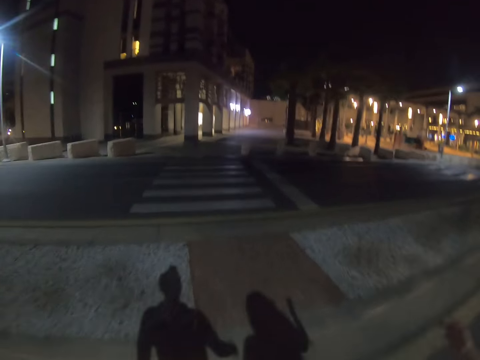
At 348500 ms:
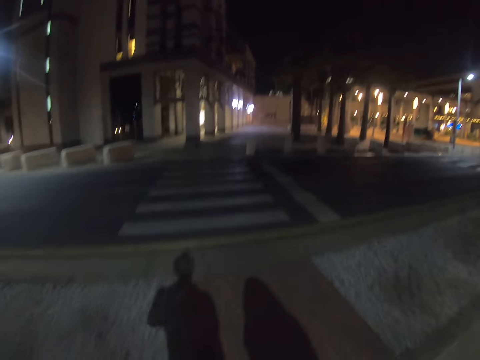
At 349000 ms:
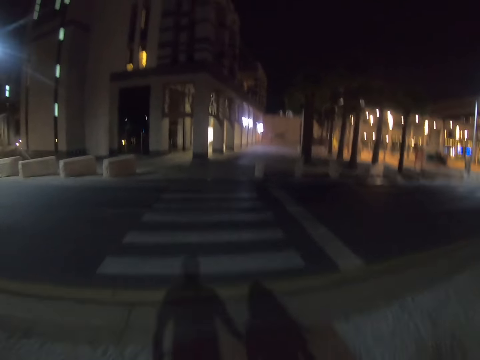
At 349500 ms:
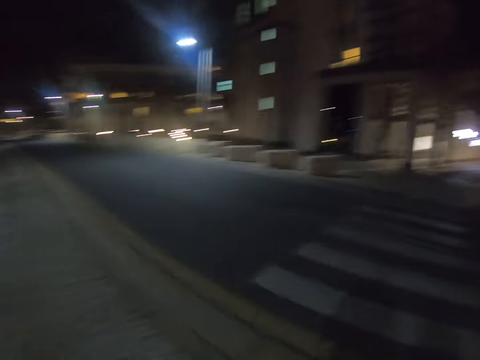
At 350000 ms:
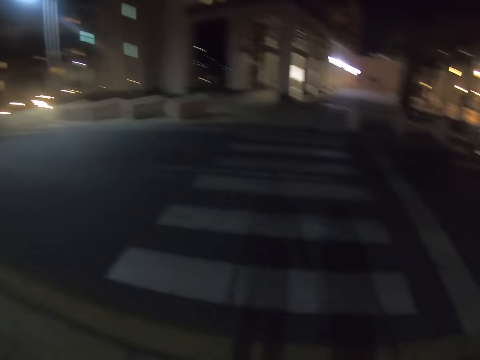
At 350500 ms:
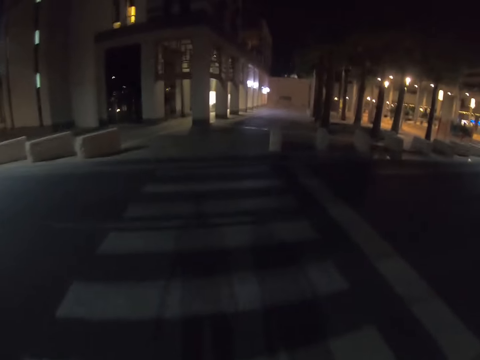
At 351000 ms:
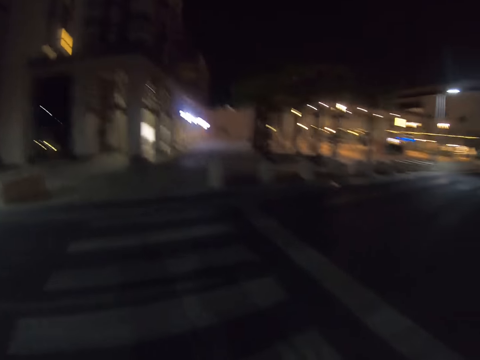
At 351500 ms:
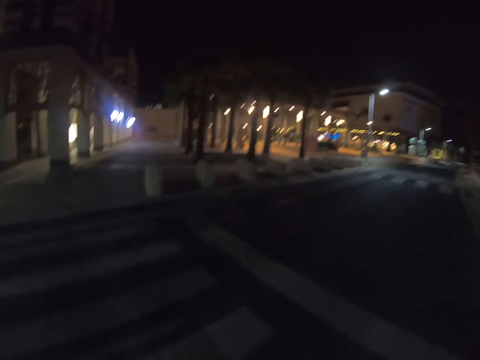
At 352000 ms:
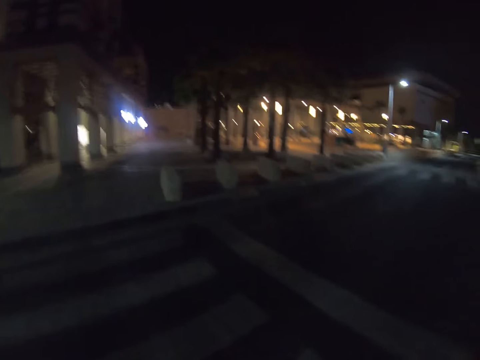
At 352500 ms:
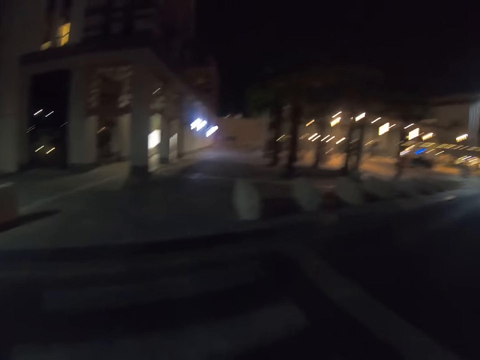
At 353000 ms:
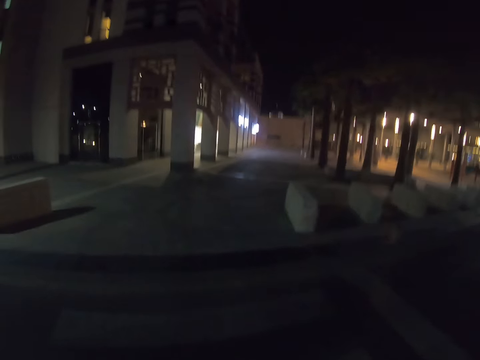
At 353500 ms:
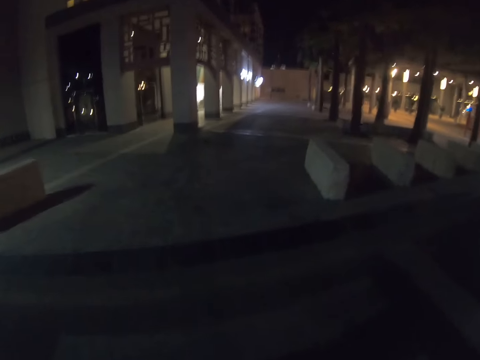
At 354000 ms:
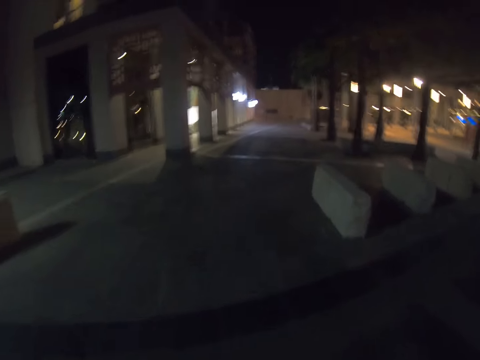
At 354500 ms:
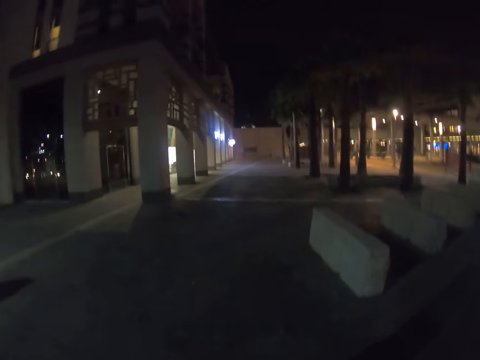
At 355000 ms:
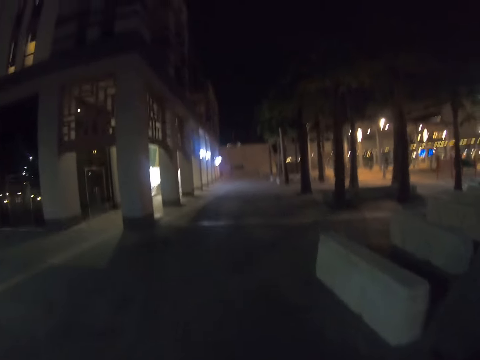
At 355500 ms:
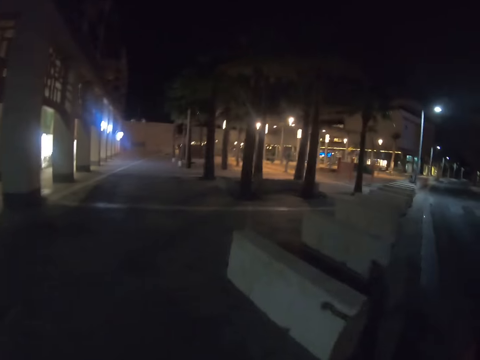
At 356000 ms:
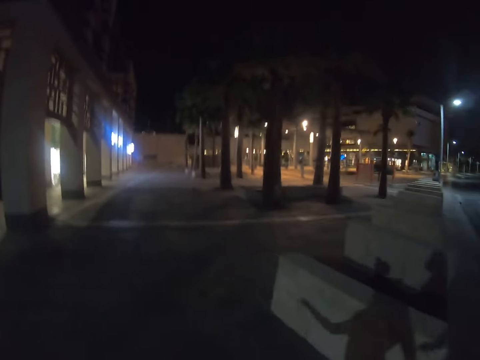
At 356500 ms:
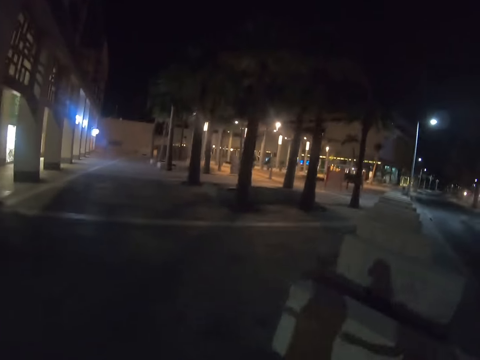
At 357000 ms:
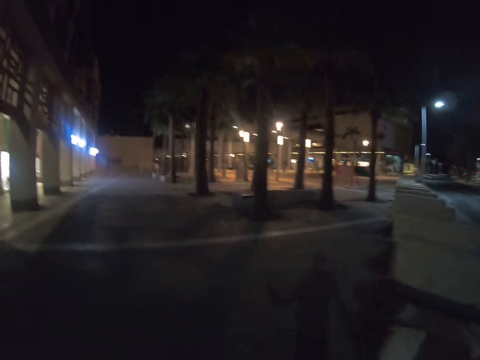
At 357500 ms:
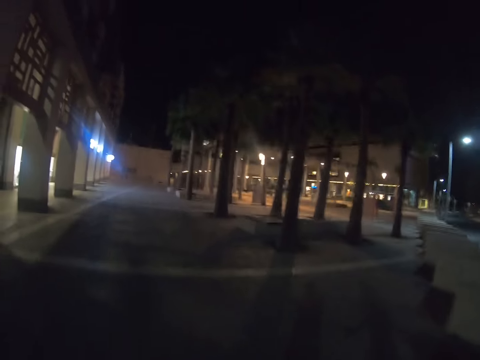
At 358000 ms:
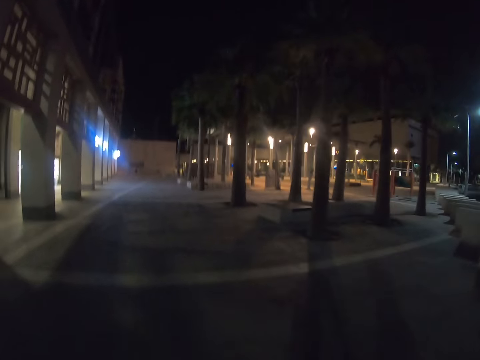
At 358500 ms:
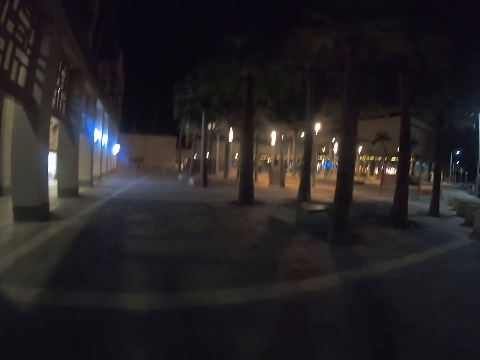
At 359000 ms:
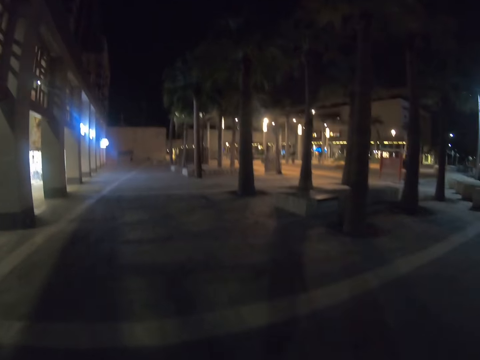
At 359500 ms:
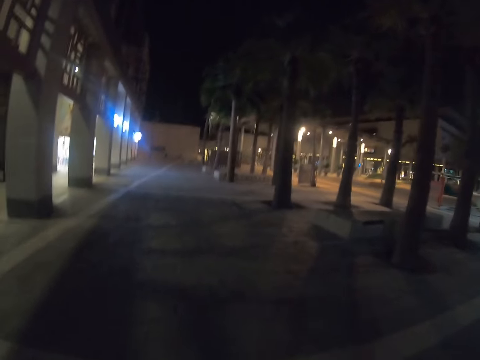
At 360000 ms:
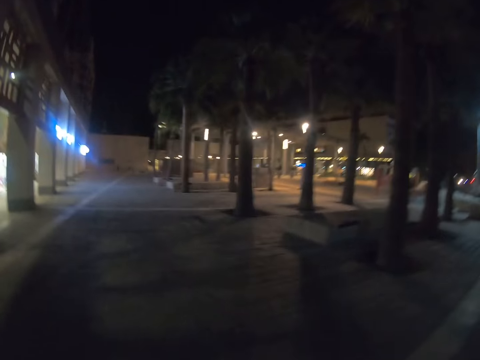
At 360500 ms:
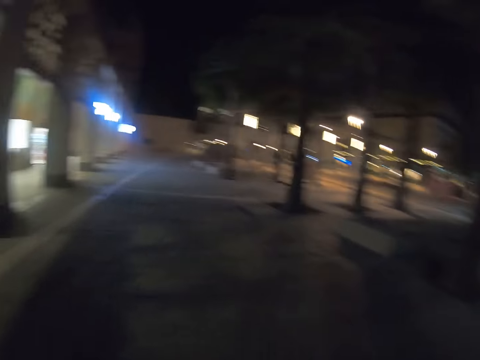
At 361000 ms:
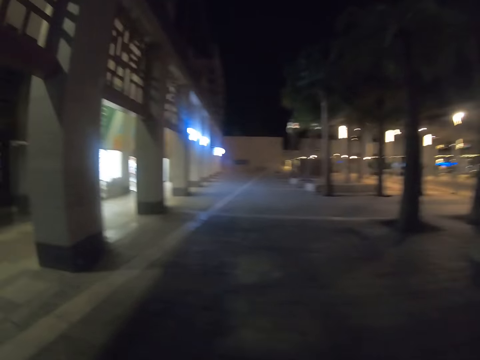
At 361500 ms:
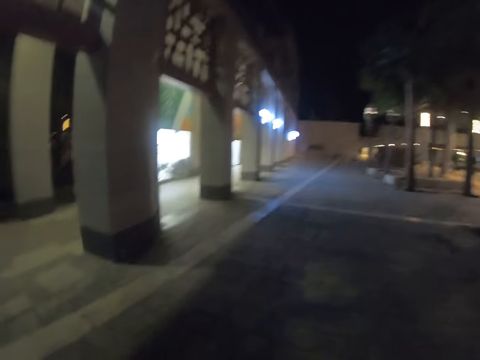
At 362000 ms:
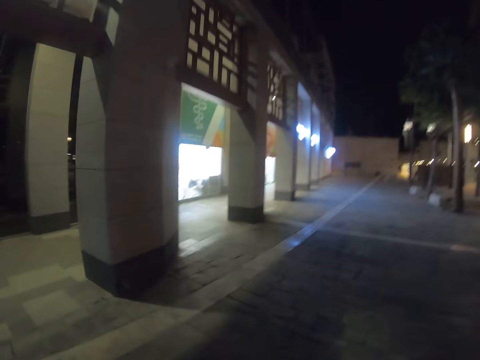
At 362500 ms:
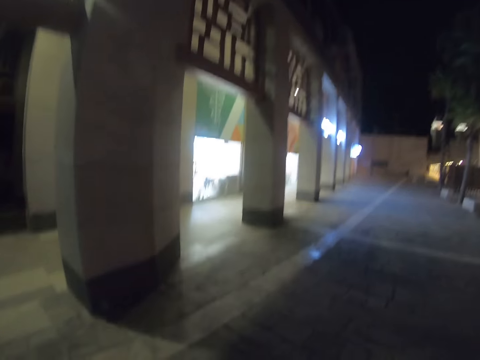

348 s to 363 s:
The camera wearer walks on the street.

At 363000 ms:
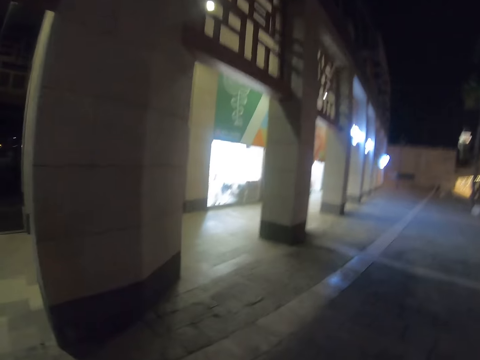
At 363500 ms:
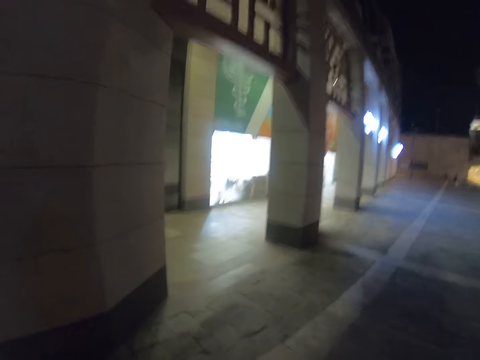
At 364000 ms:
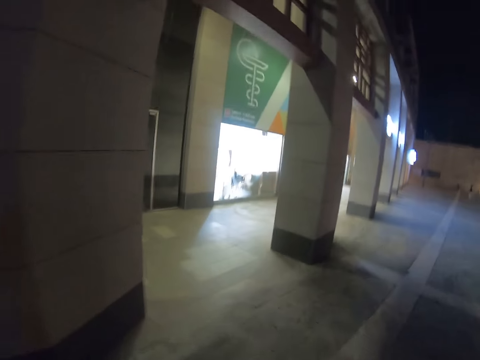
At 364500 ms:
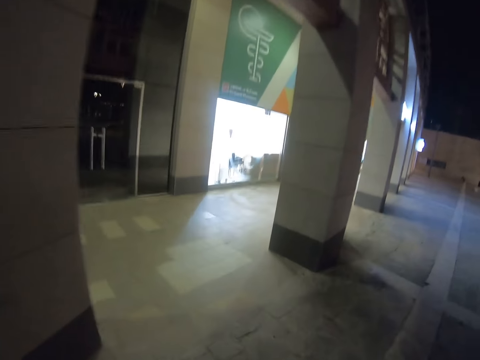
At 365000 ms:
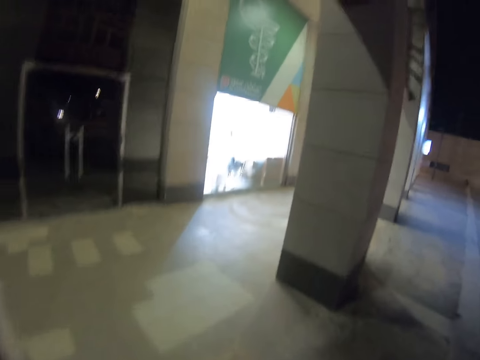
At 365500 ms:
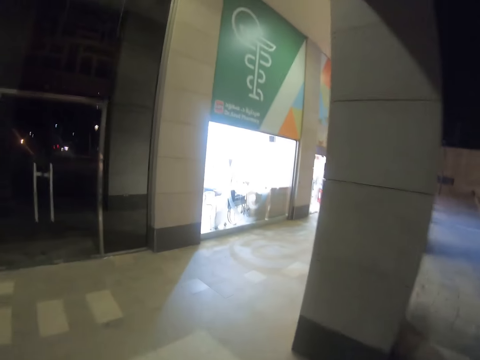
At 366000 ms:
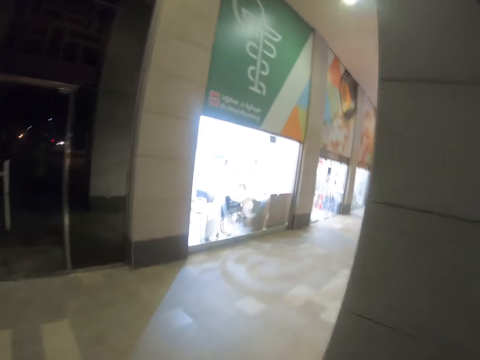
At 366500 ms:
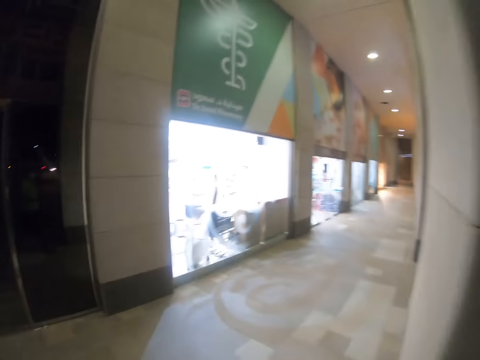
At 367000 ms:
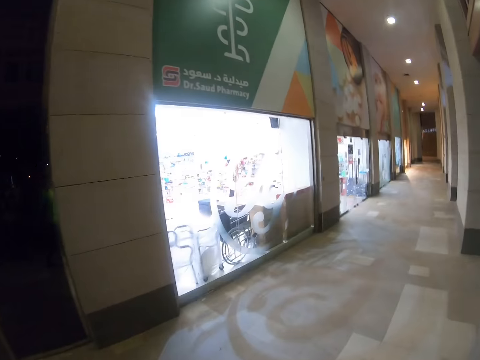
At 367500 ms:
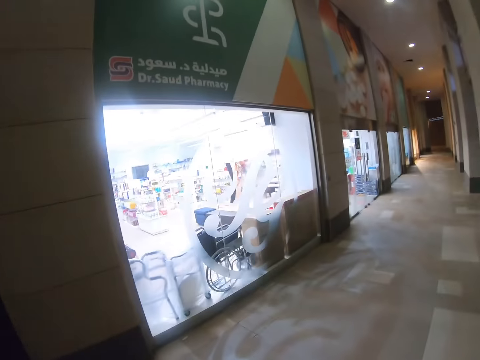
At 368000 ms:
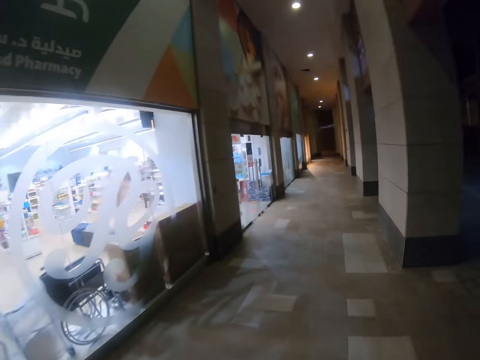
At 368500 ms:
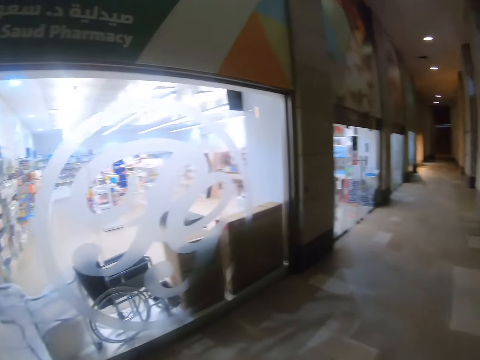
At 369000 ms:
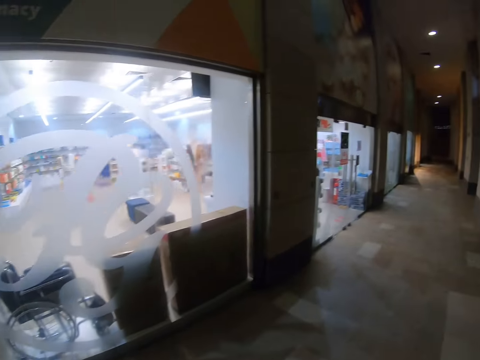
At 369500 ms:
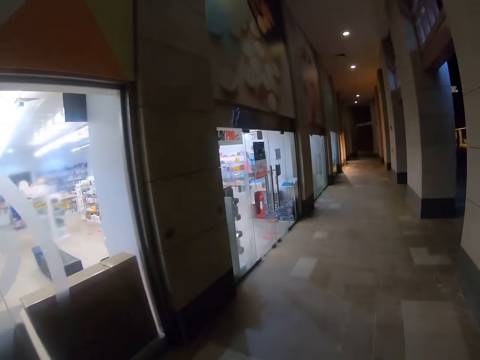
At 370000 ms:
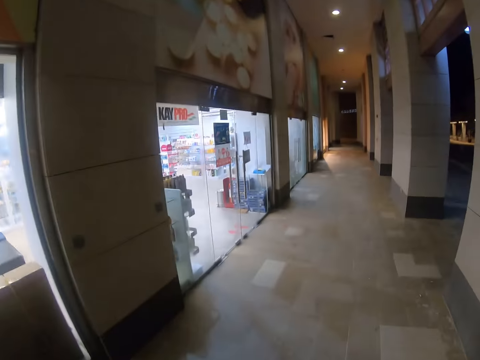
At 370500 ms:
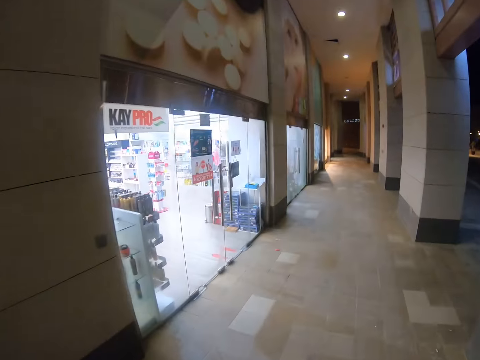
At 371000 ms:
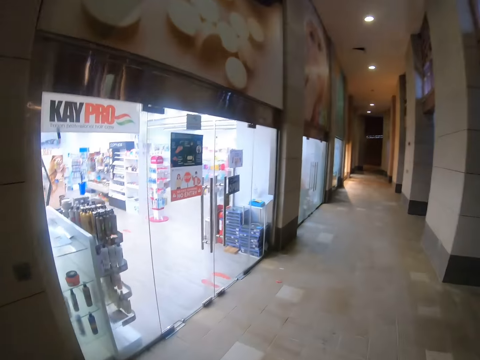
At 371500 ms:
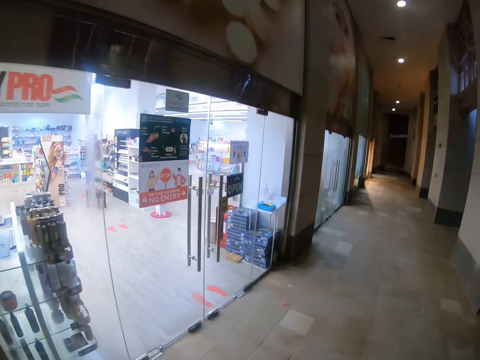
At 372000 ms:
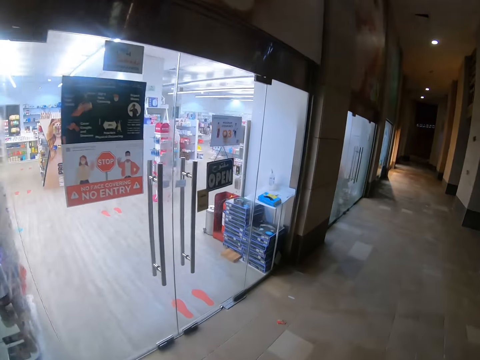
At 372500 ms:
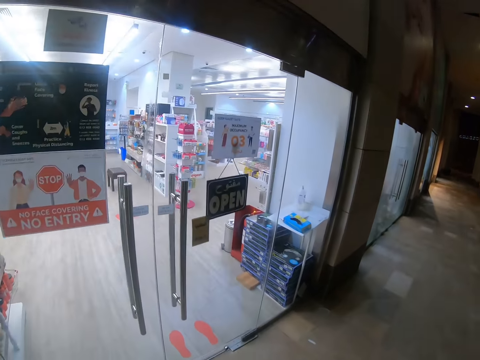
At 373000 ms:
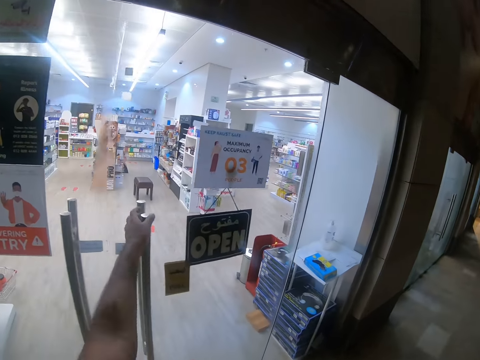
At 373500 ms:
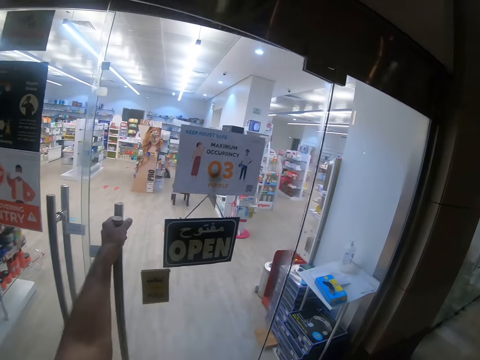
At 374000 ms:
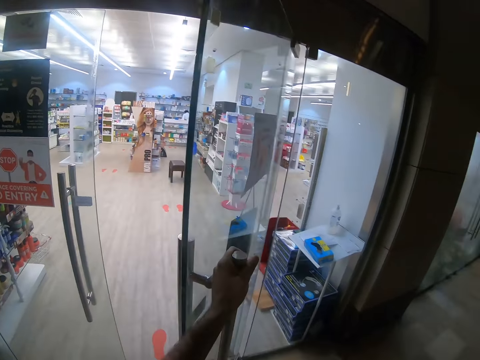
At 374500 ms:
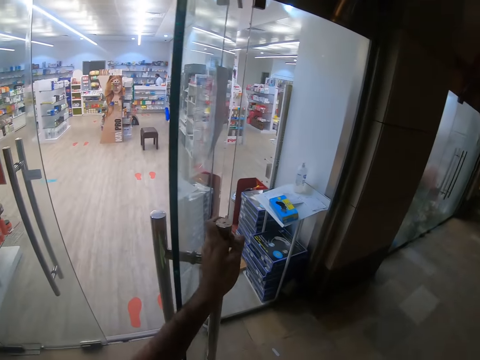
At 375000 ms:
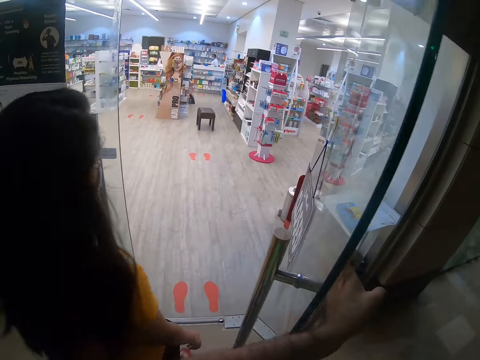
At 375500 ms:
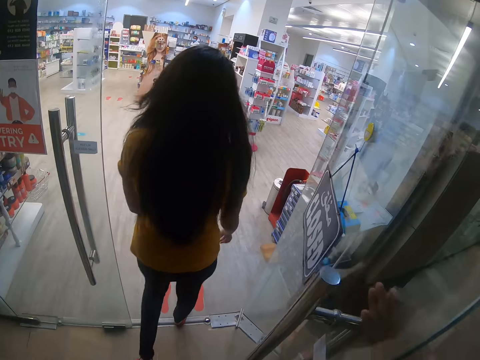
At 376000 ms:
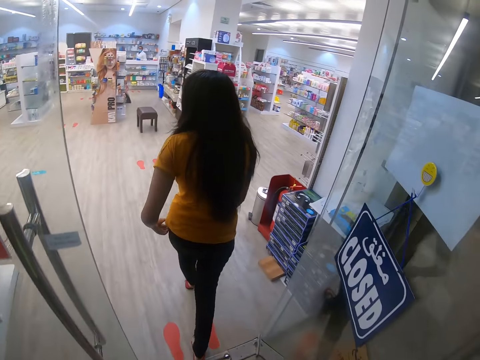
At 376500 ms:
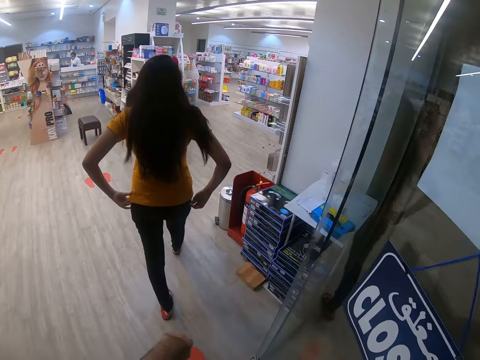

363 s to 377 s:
The camera wearer opens the entrance door. A woman enters the supermarket.
